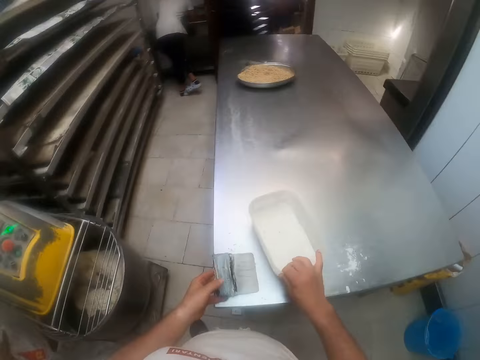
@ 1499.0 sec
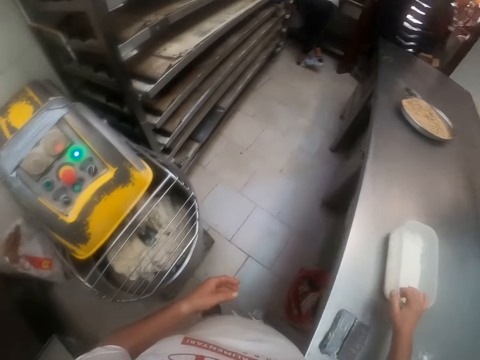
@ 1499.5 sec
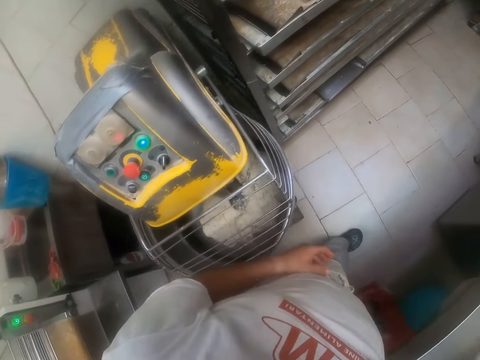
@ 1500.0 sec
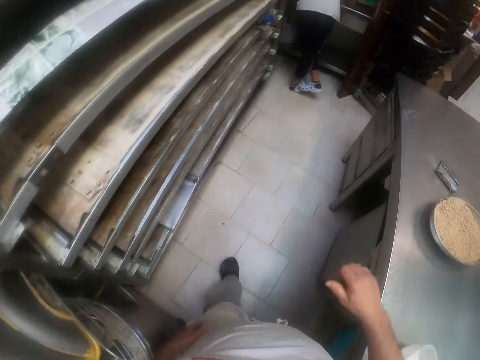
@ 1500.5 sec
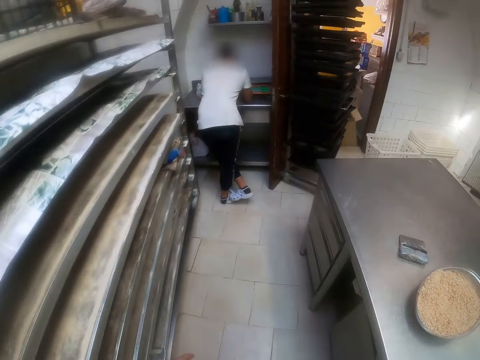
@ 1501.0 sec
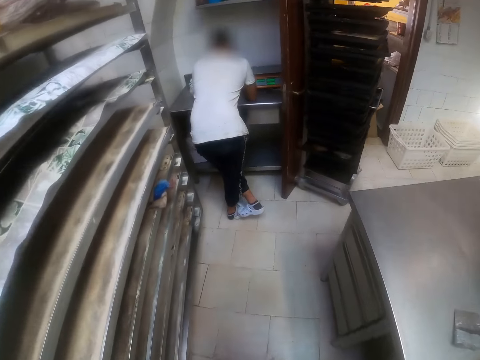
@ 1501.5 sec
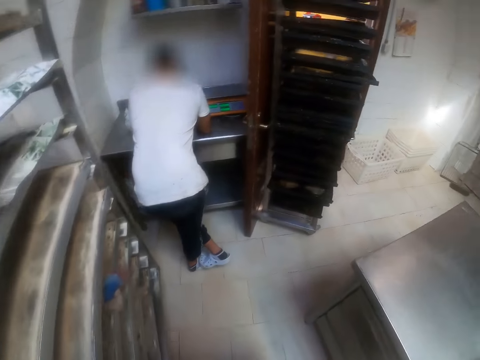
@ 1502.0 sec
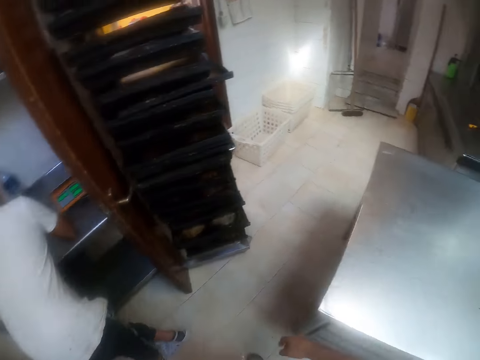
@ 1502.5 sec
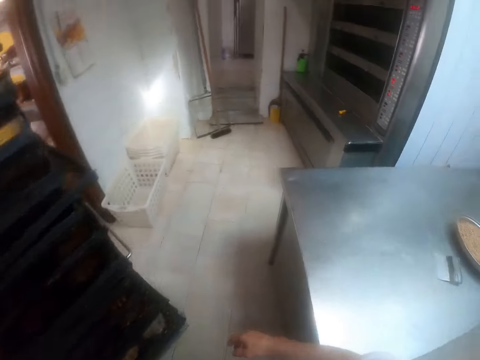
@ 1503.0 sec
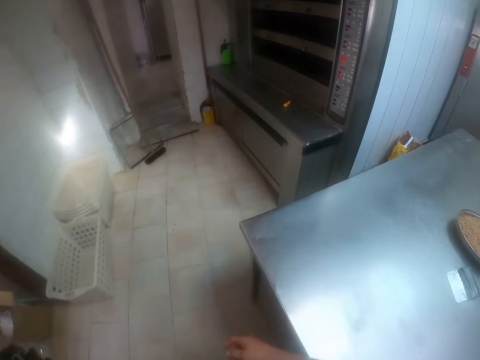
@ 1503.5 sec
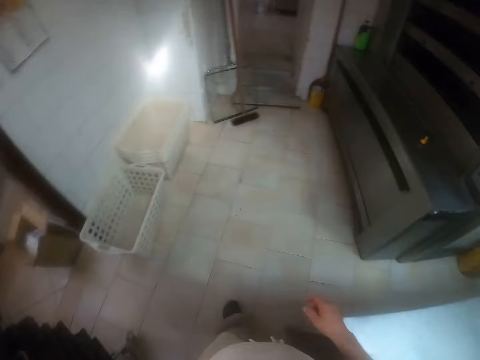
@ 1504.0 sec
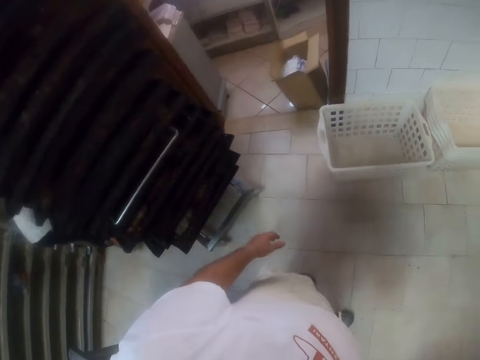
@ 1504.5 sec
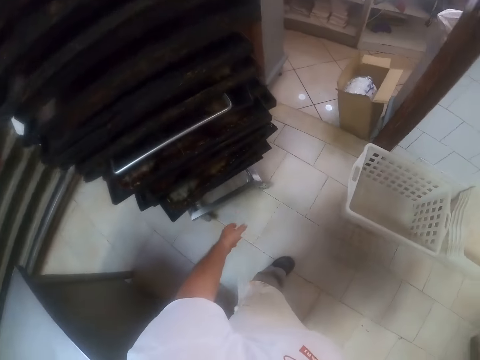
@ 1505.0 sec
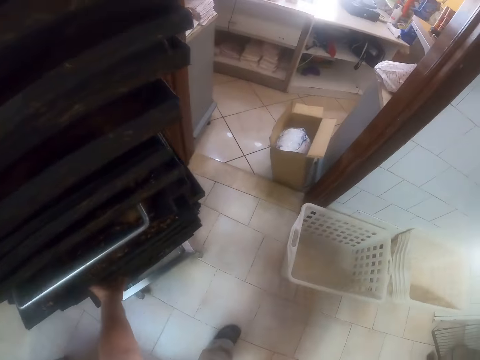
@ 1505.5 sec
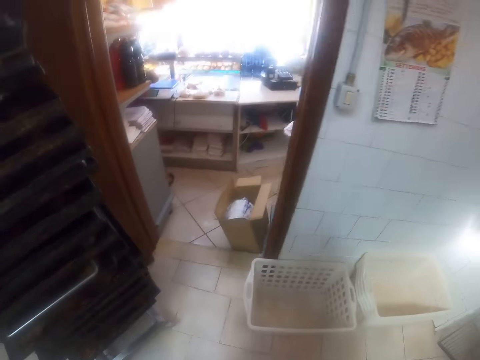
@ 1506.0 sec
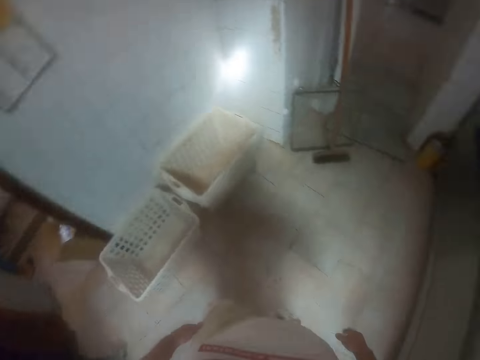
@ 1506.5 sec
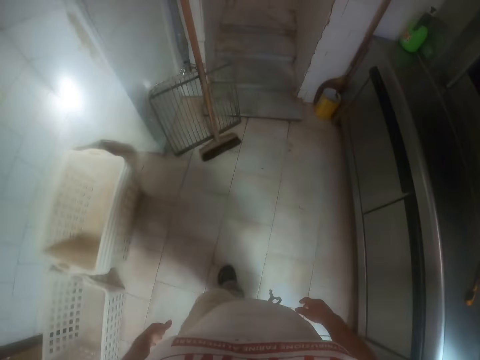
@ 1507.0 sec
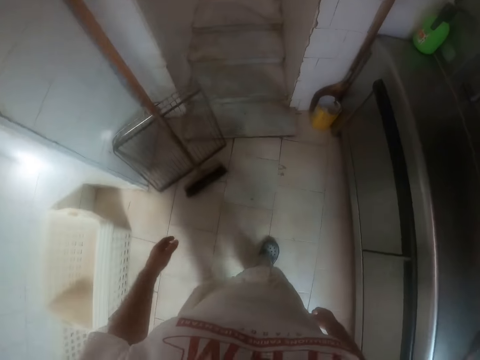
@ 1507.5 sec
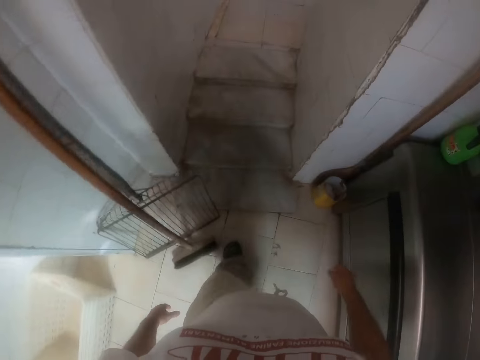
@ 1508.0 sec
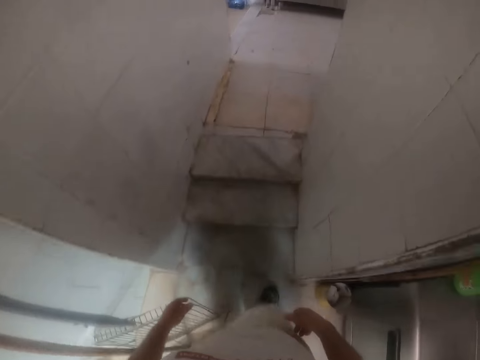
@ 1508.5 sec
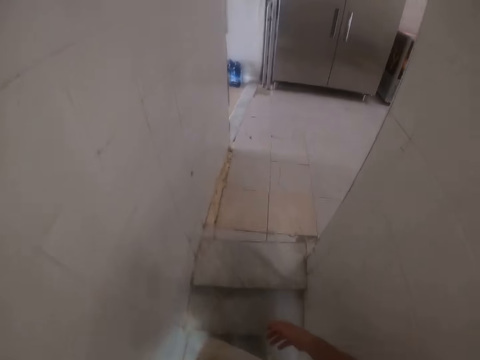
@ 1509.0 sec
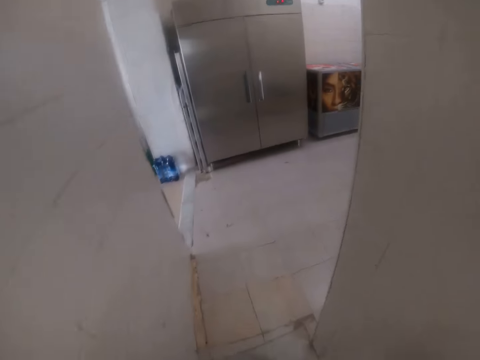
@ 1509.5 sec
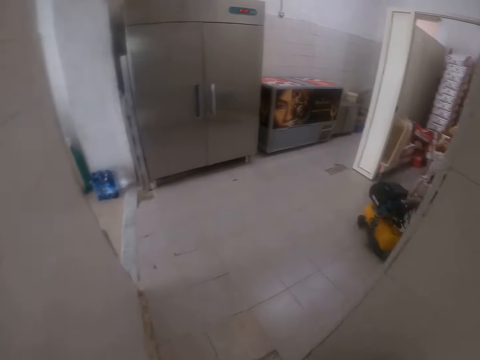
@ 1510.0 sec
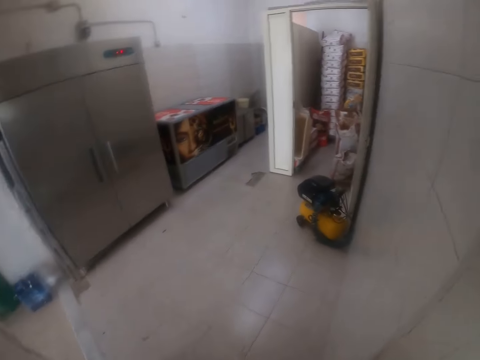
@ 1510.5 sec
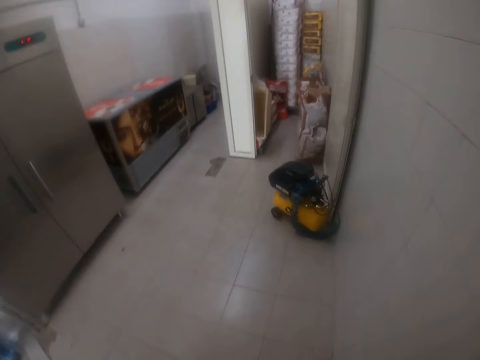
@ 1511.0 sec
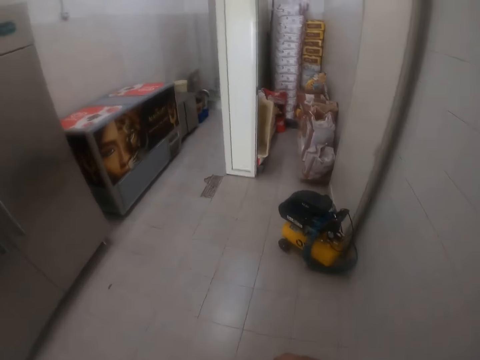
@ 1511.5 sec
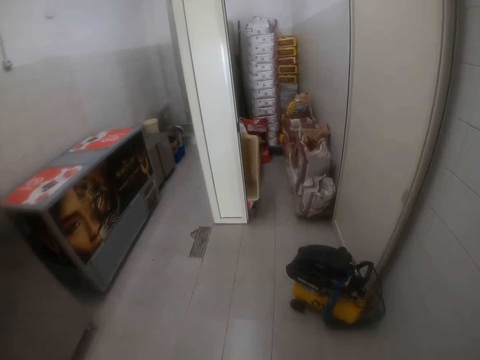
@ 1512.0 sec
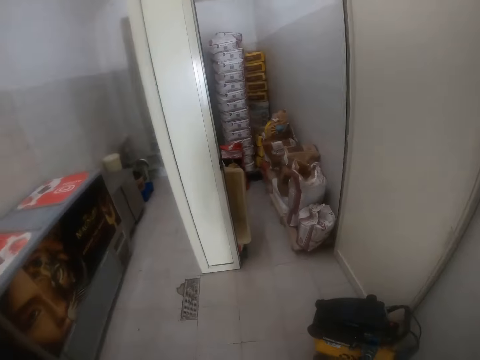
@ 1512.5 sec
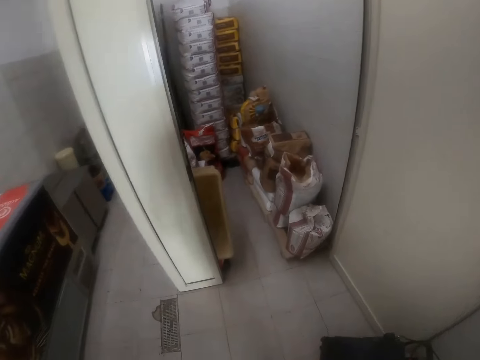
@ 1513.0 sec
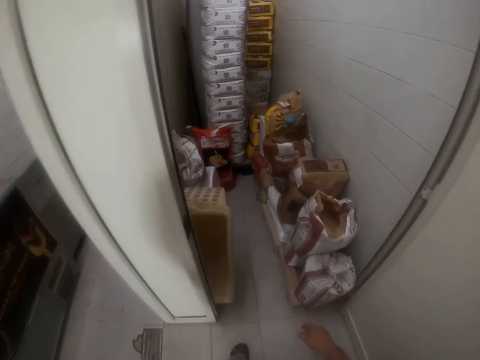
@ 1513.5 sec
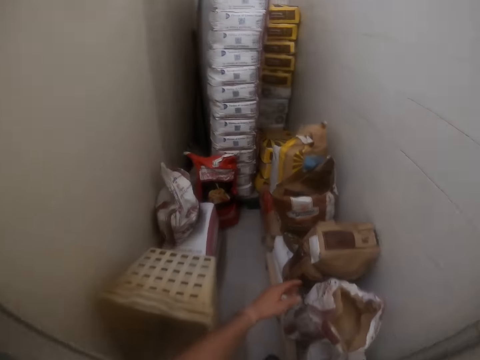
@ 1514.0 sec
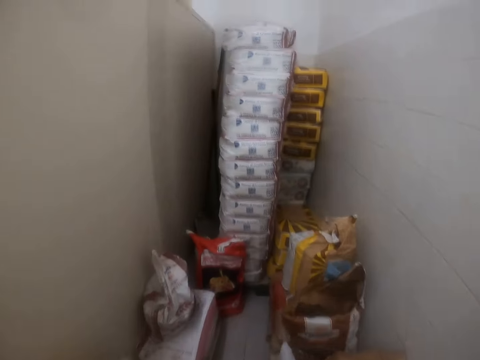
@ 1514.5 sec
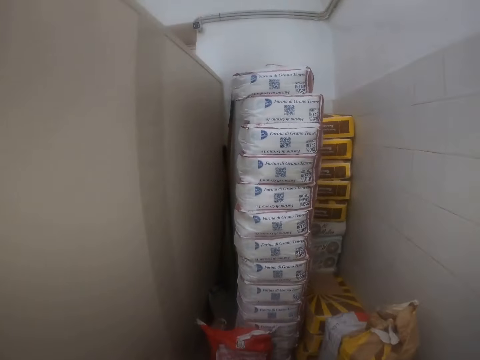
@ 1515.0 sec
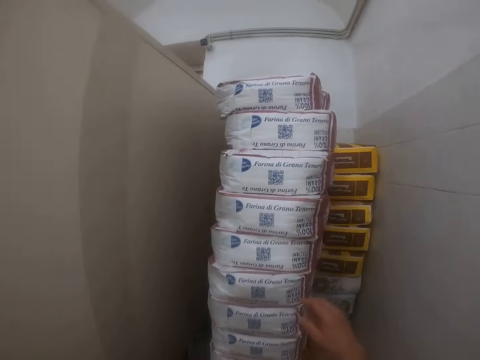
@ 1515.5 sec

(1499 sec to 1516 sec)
The camera wearer drops the dough cutter in his left hand on the countertop. He walks around the bakery. He walks up the stairs. He walks towards the swimming pool.

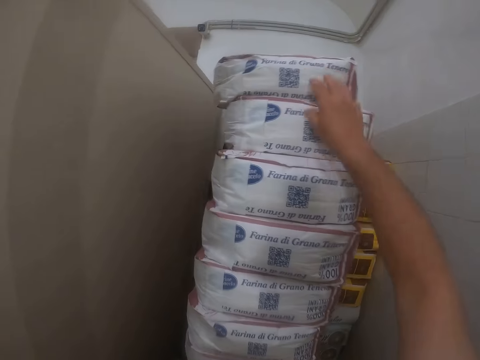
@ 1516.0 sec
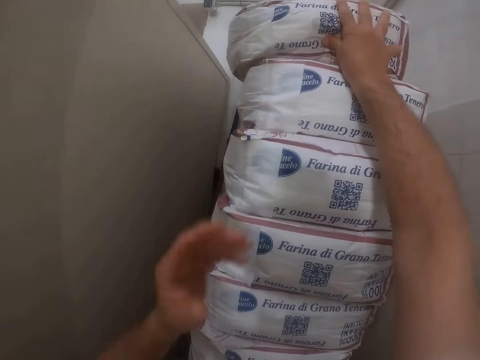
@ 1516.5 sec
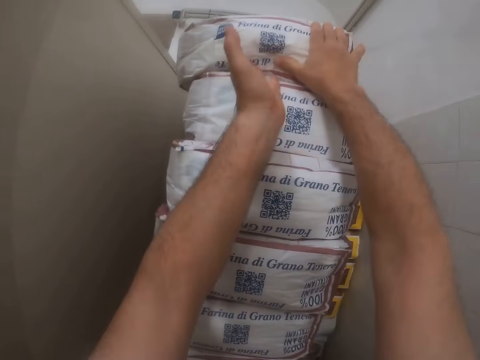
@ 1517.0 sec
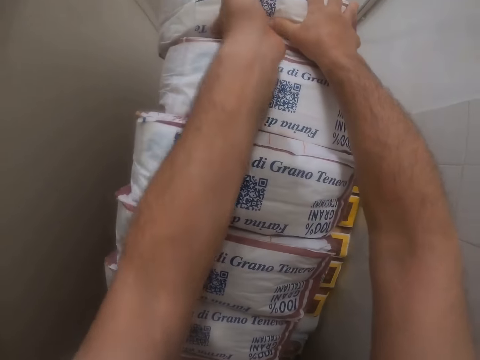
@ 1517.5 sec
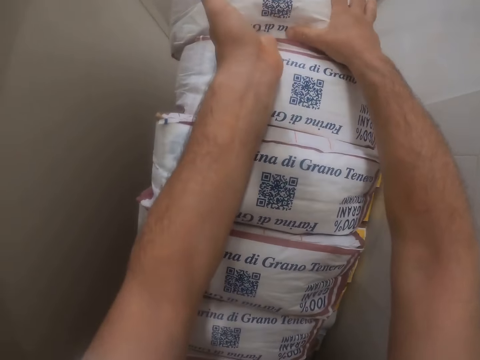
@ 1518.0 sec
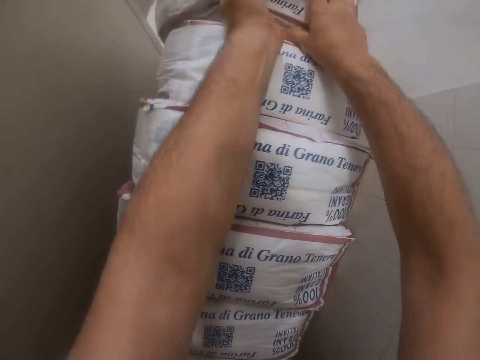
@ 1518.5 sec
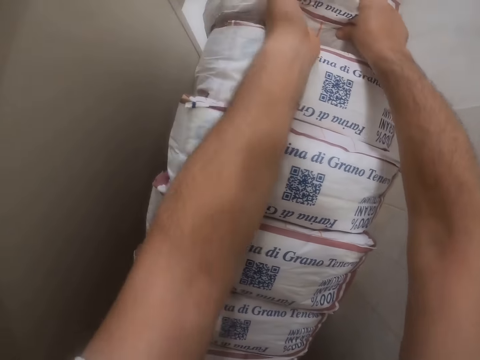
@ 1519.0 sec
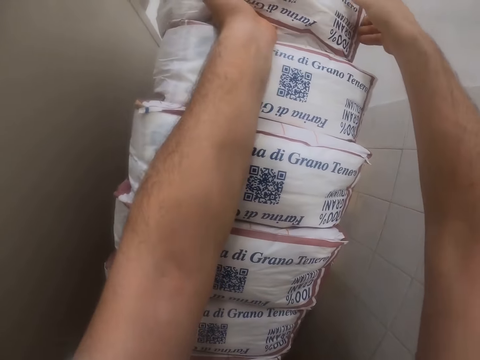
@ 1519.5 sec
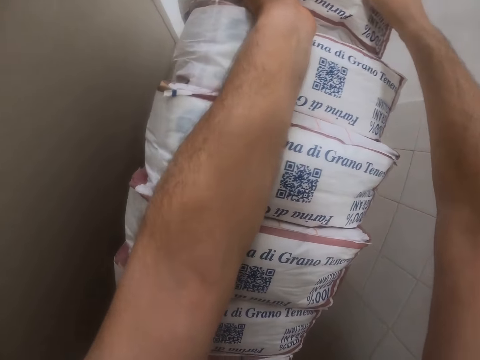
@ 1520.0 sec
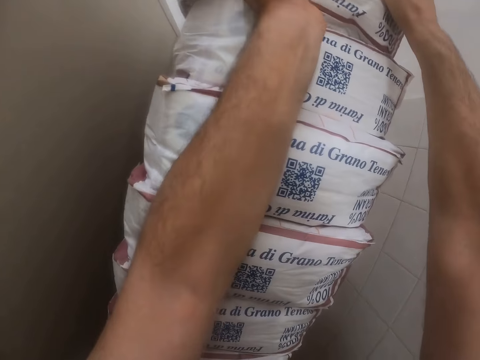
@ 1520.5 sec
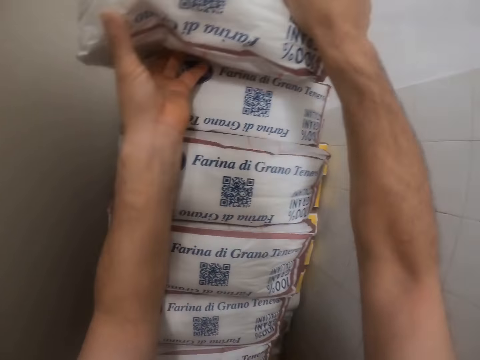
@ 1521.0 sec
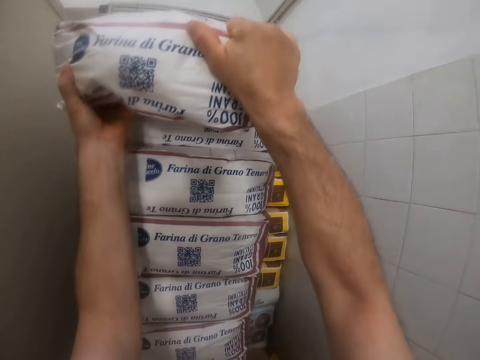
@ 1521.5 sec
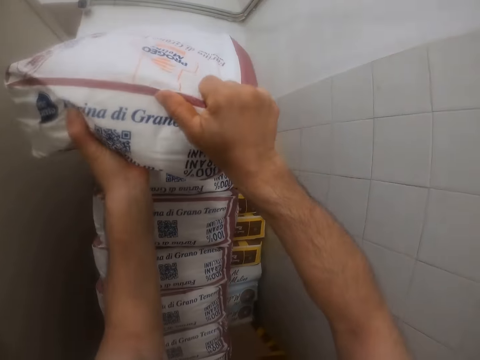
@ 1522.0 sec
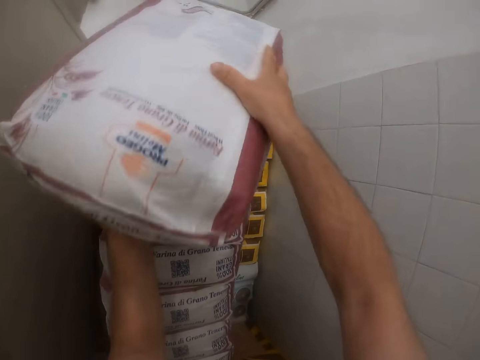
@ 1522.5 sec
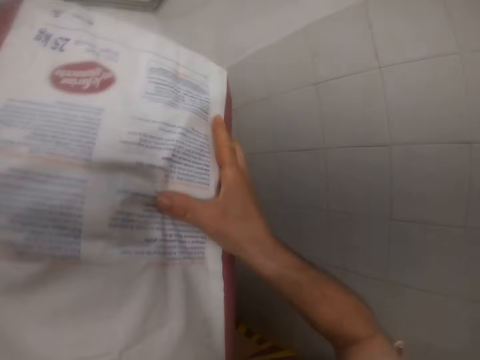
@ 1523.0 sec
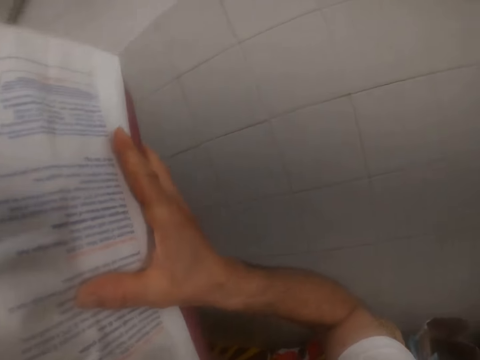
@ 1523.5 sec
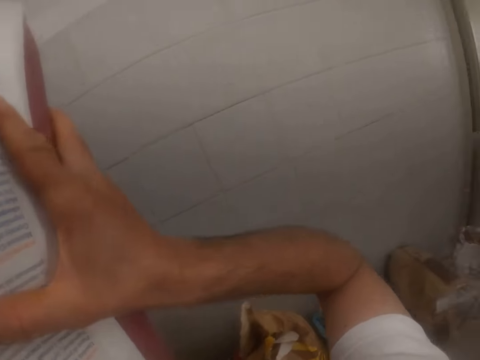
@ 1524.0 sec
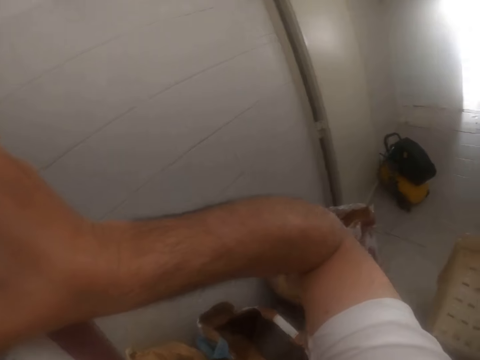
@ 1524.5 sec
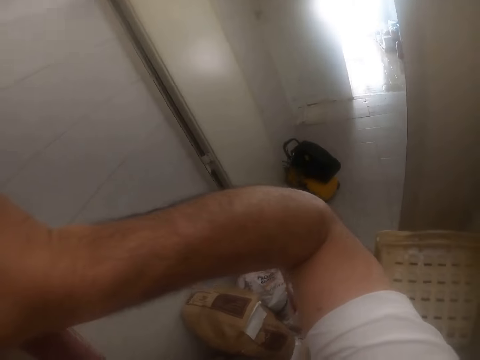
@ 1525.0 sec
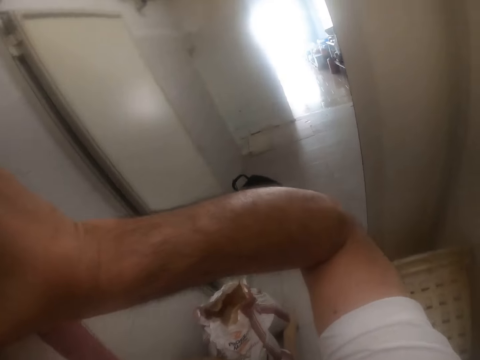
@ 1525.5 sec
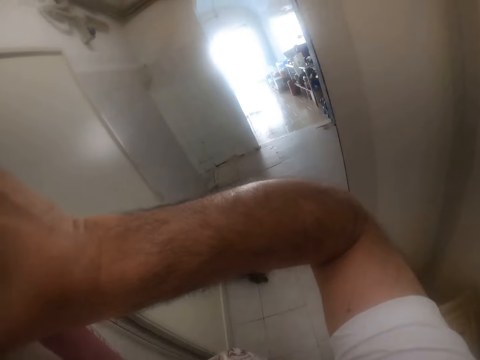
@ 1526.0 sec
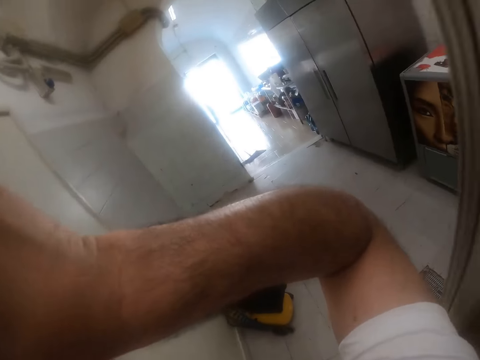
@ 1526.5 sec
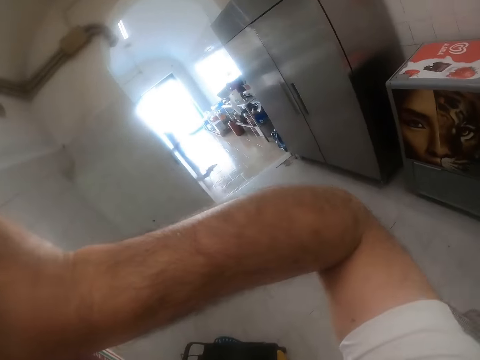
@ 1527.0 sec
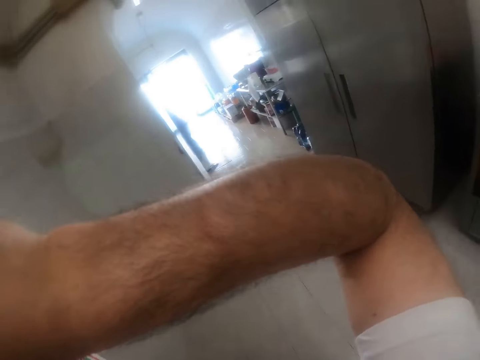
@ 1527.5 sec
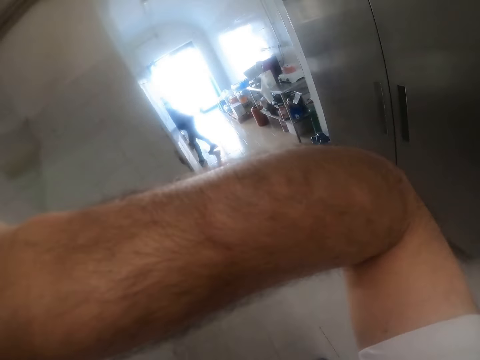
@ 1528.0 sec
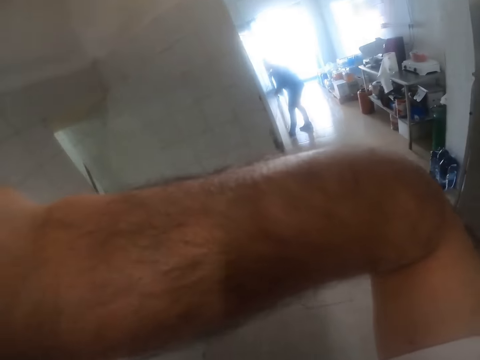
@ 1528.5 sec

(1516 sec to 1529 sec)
The camera wearer carries a bag of flour from a room in a bakery. They pick the pack of flour. They carry the pack of flour.
